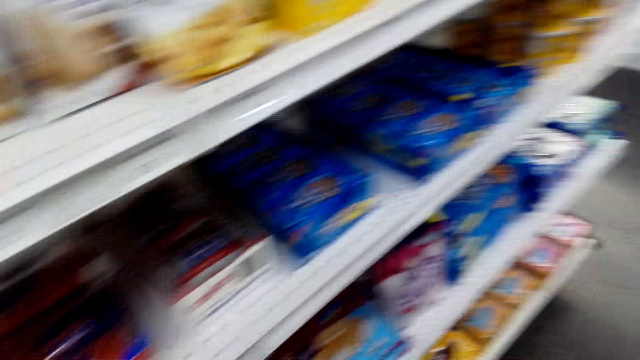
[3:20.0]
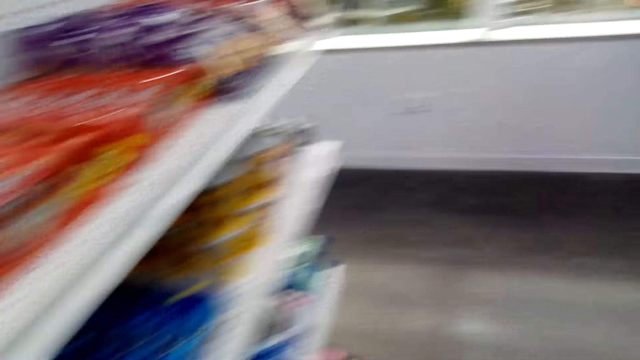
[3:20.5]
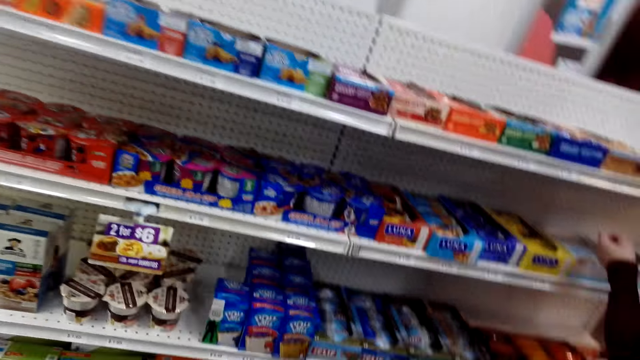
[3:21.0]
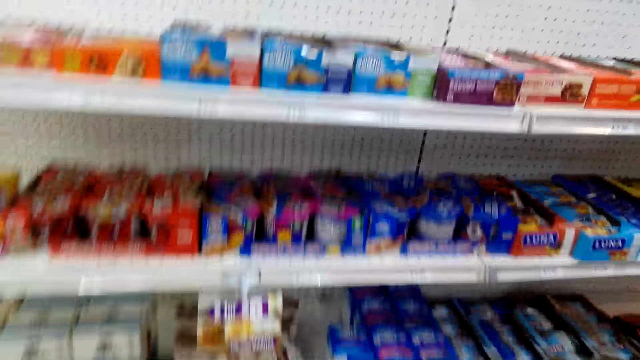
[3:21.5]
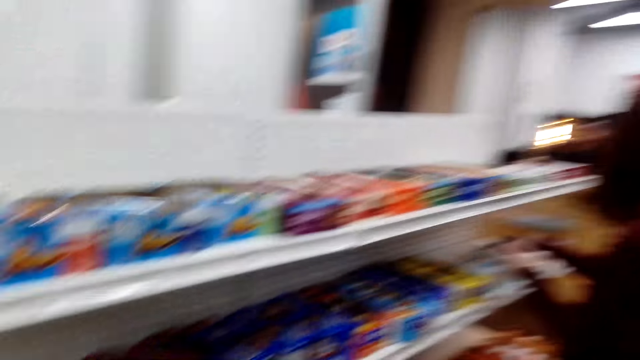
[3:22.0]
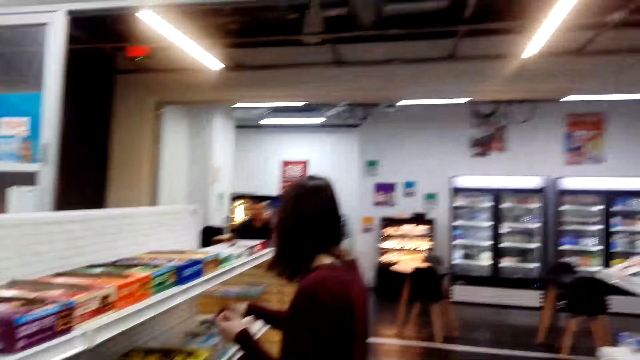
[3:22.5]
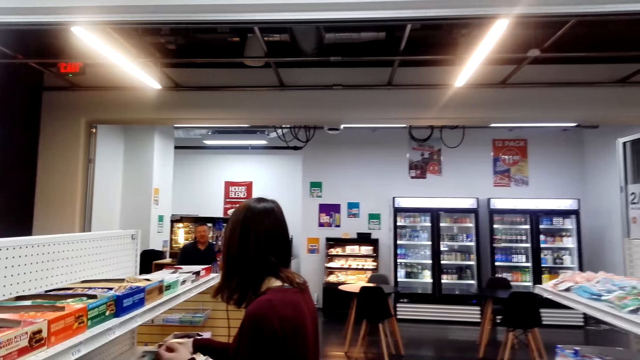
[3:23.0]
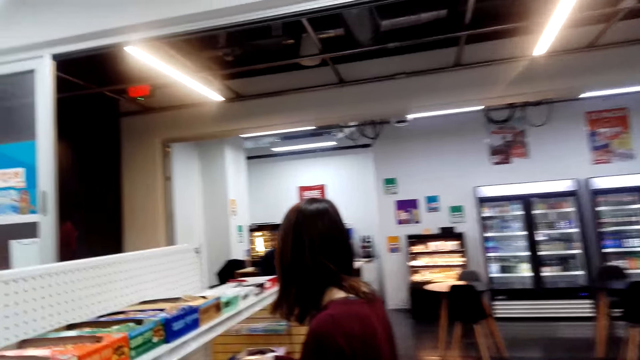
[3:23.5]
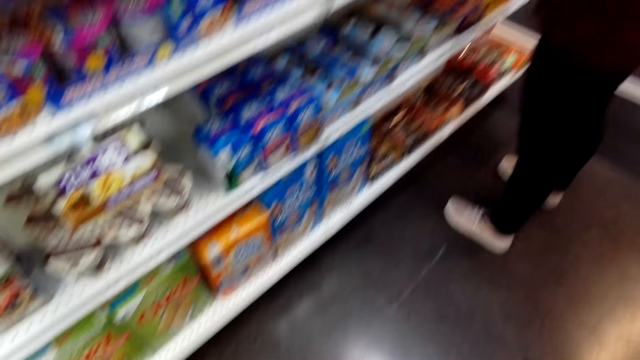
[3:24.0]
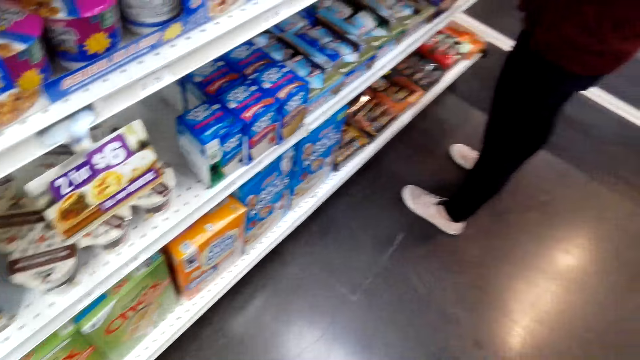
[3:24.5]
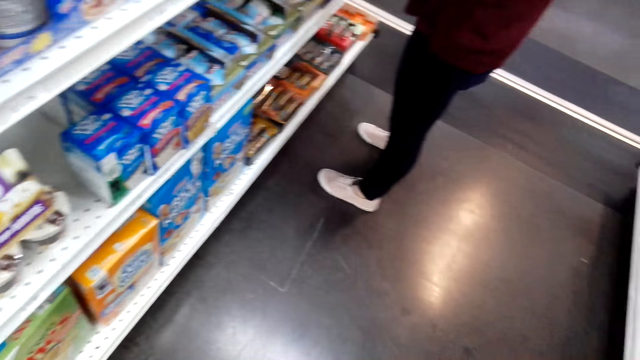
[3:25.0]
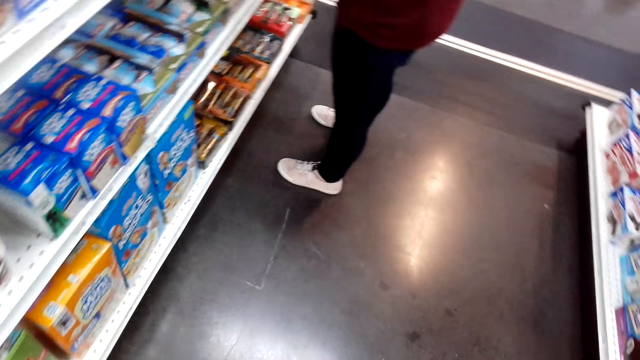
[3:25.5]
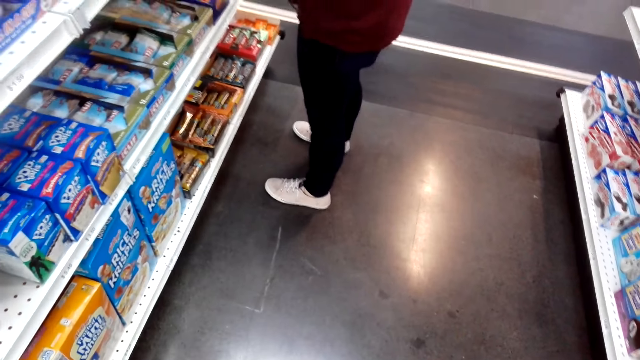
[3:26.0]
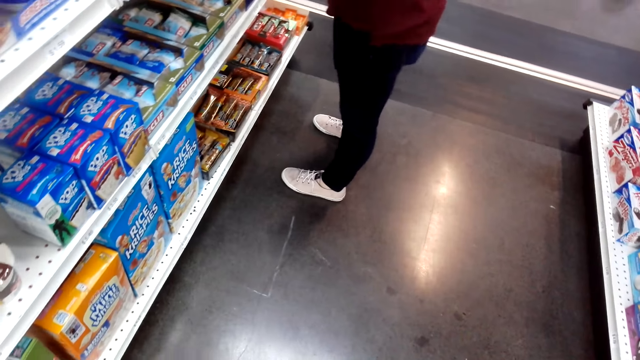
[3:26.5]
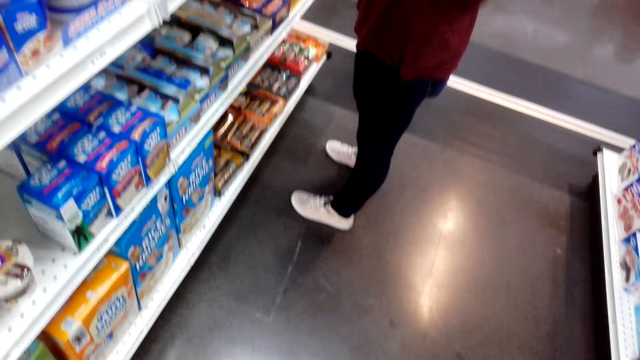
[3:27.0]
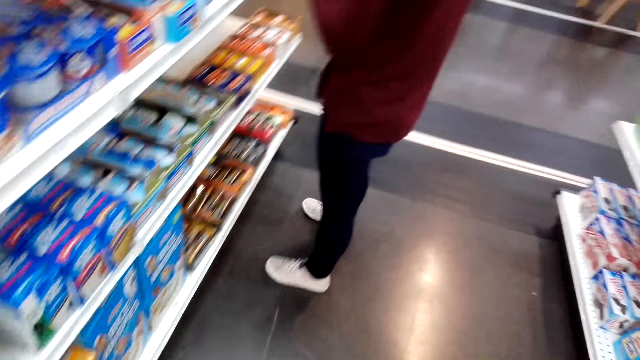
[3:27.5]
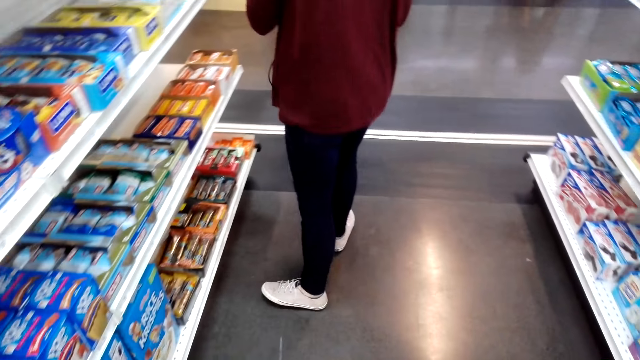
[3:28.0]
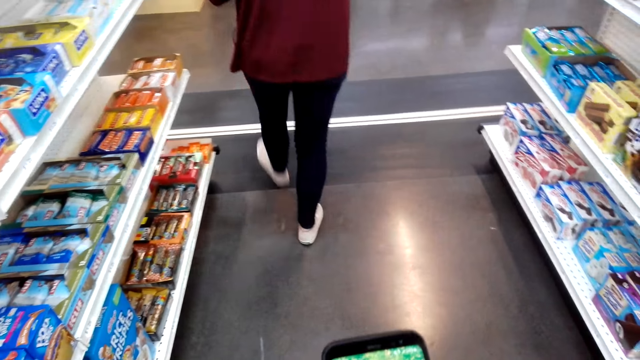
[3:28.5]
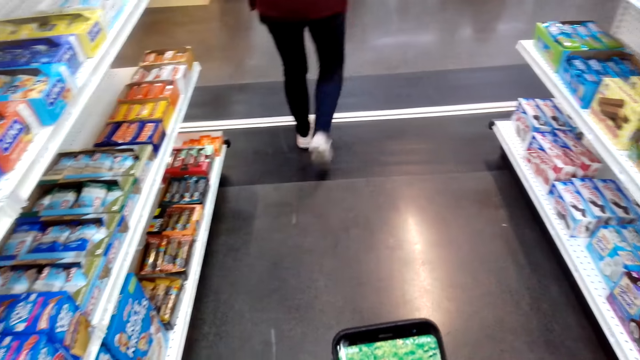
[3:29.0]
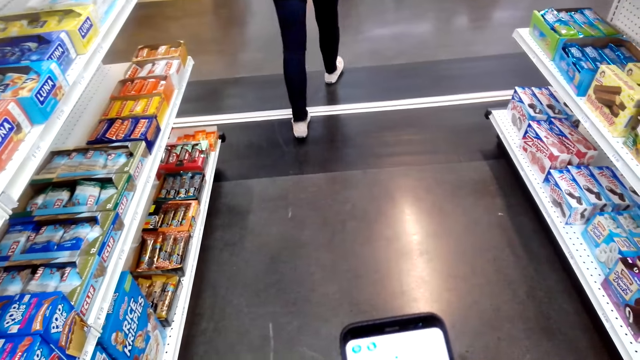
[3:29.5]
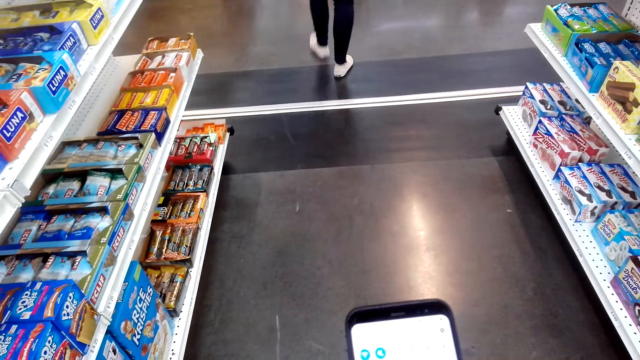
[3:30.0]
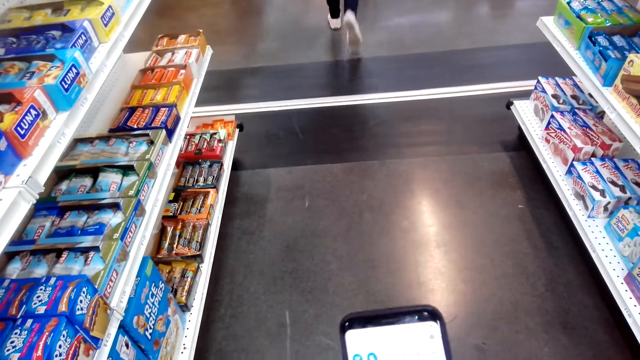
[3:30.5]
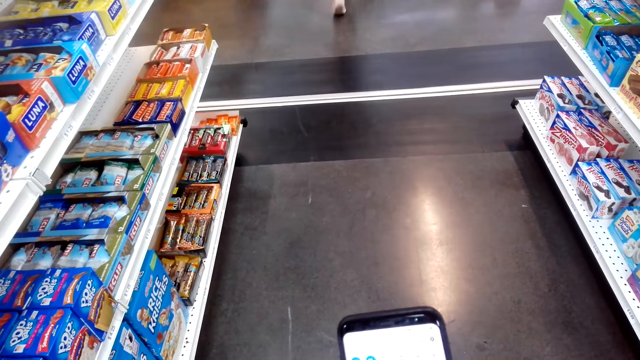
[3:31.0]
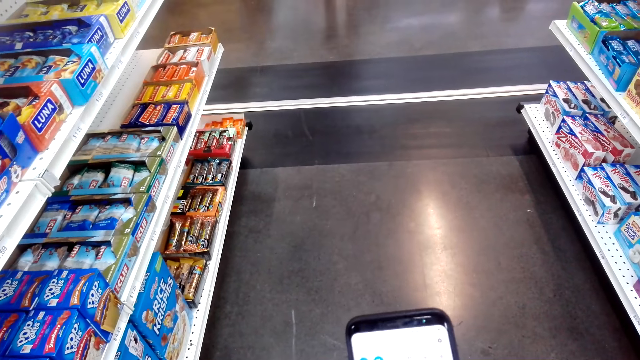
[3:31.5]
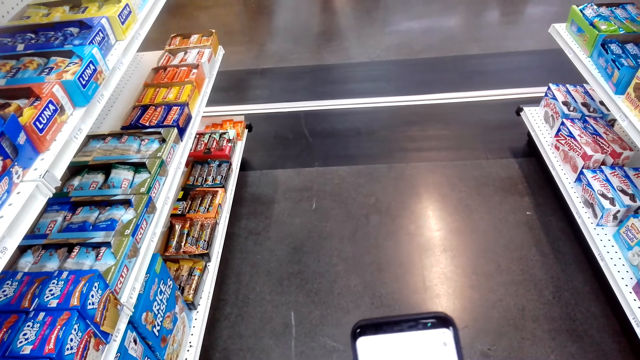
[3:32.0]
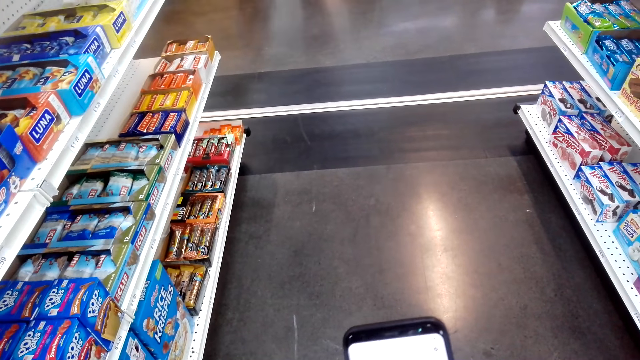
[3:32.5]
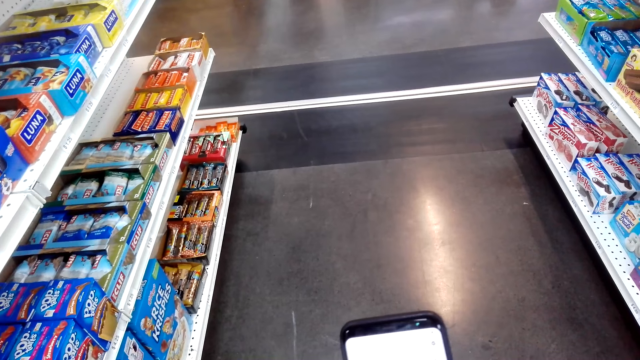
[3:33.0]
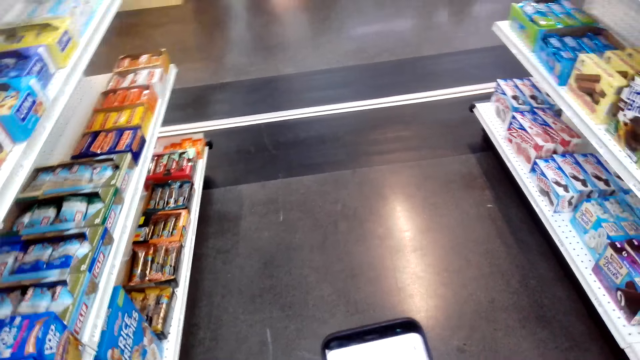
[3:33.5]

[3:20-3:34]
A woman walks to the counter. The camera wearer scrolls through the phone.

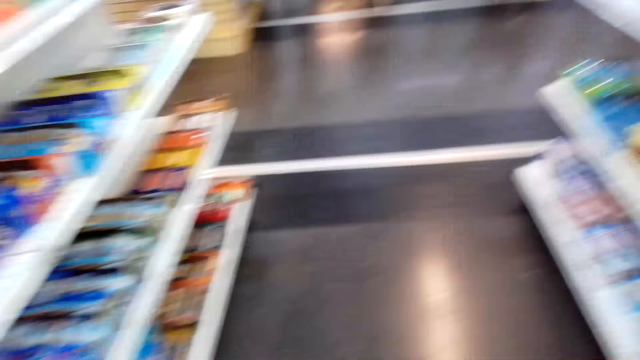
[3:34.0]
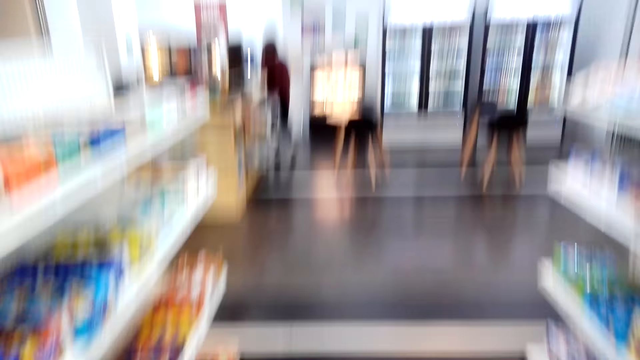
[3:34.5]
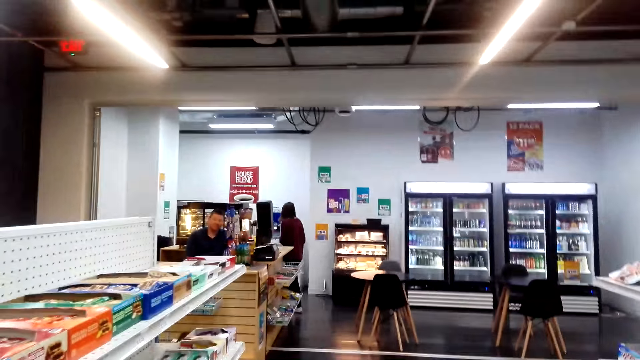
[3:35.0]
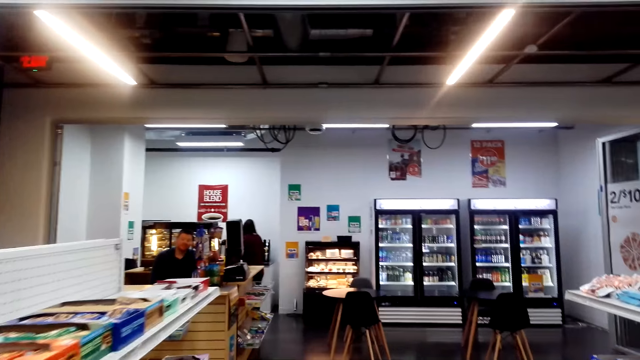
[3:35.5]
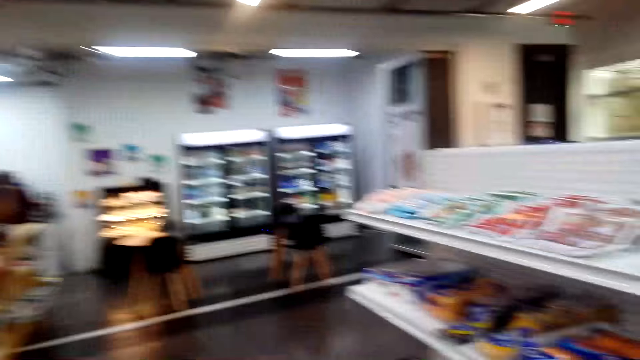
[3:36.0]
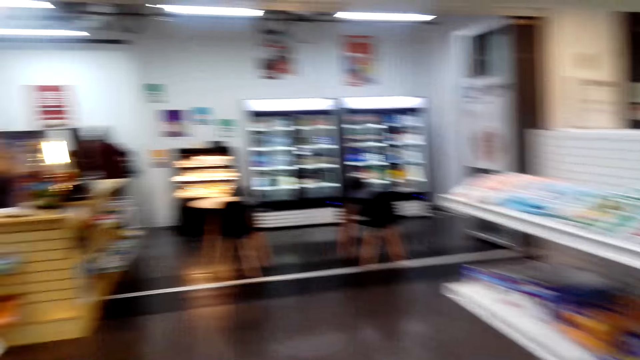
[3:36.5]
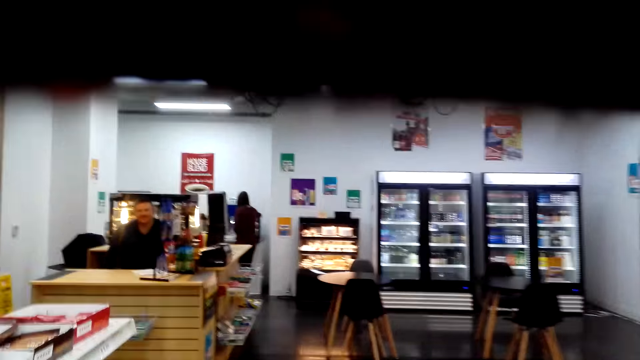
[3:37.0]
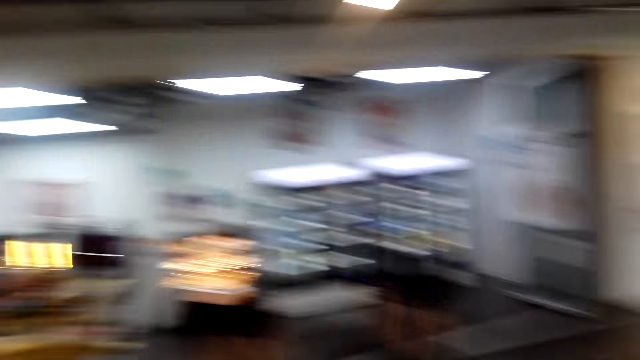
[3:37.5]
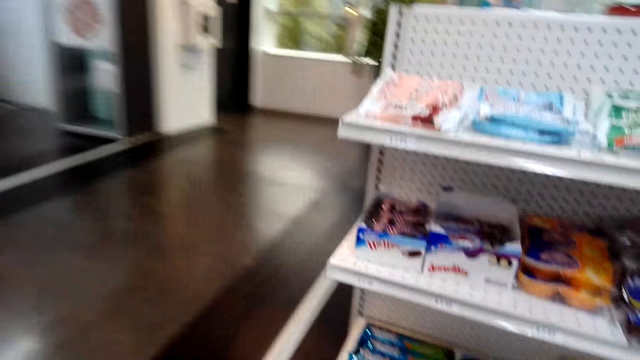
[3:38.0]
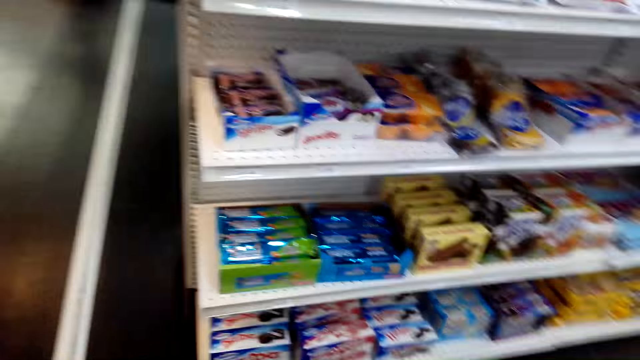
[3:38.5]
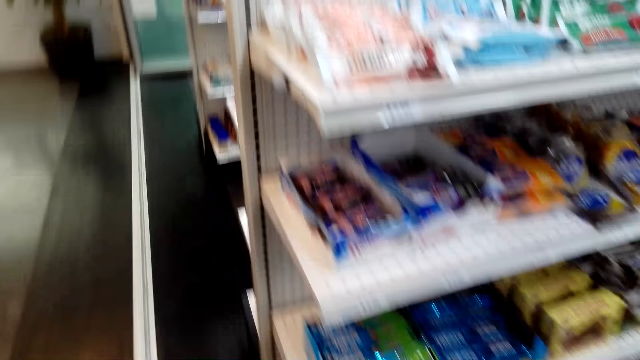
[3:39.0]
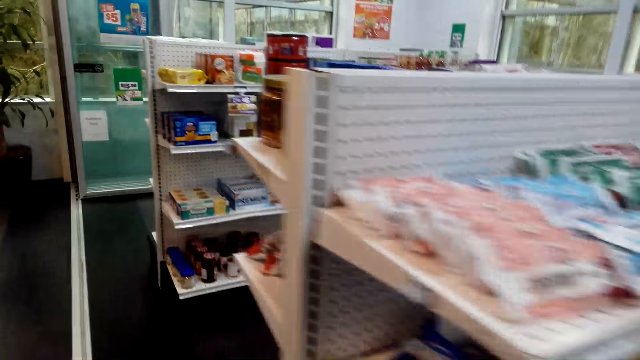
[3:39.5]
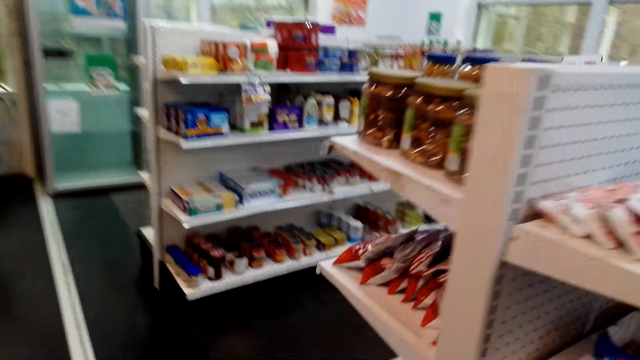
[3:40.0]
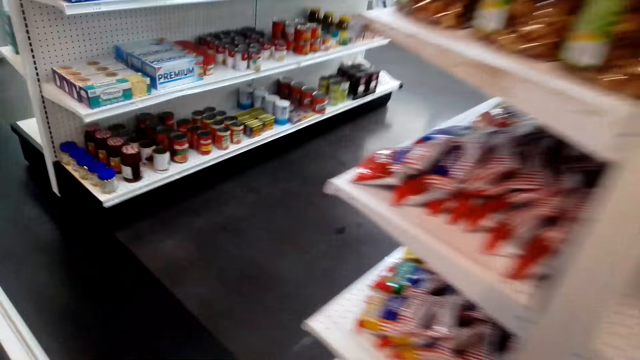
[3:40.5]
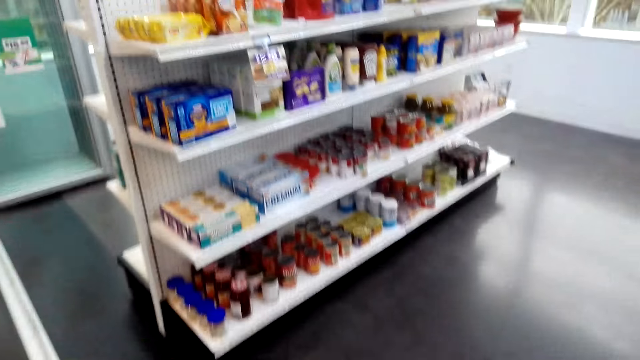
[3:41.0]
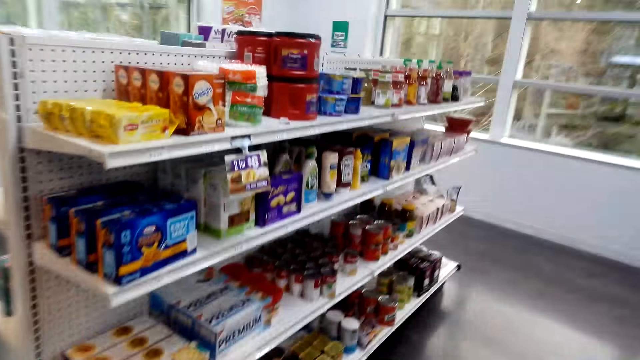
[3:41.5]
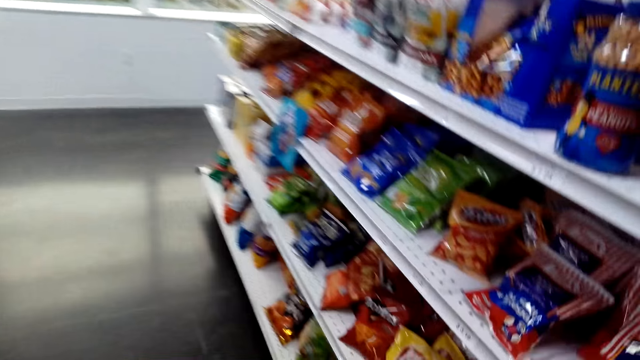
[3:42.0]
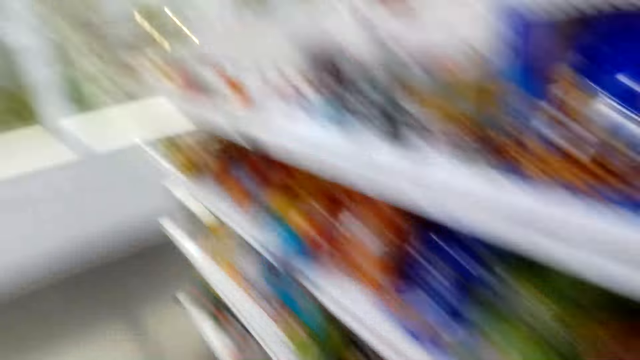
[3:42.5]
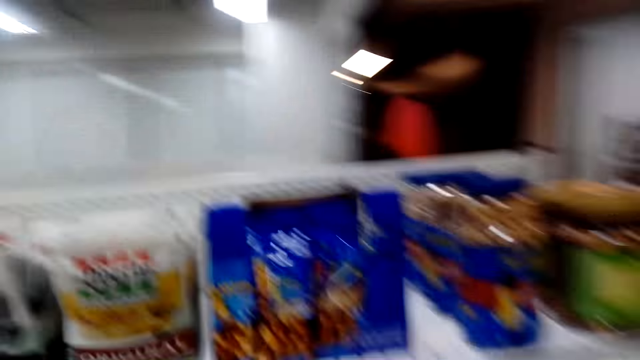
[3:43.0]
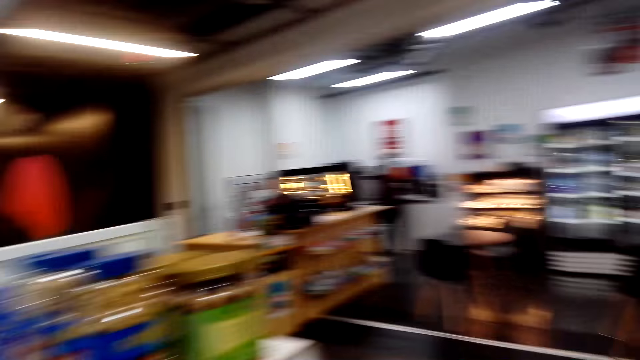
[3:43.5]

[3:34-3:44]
The camera wearer walks around in the convenience store.
